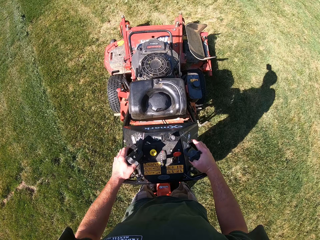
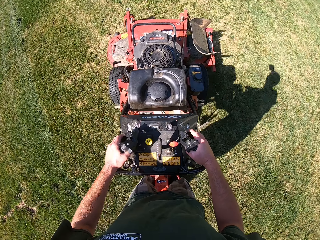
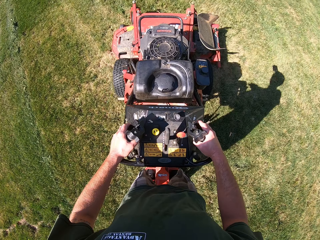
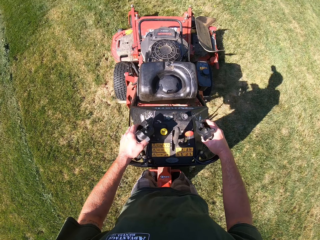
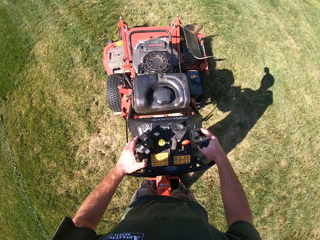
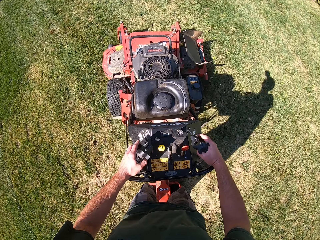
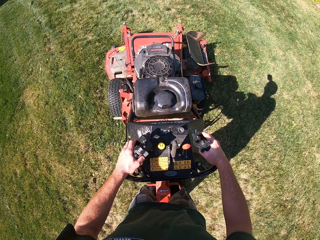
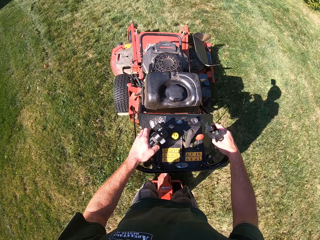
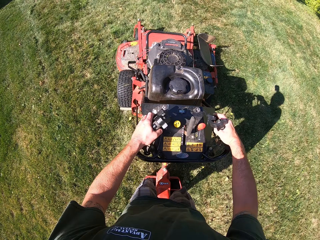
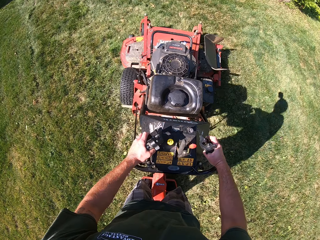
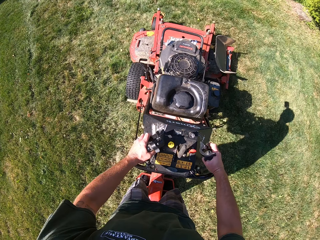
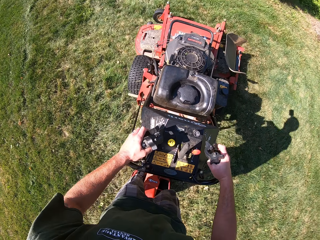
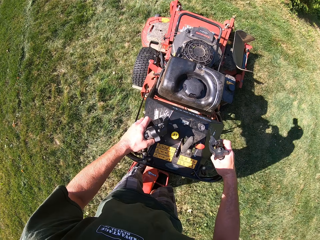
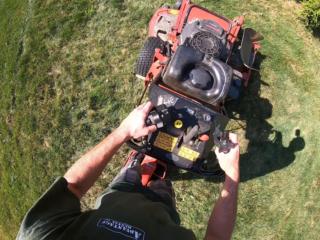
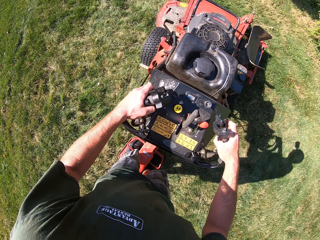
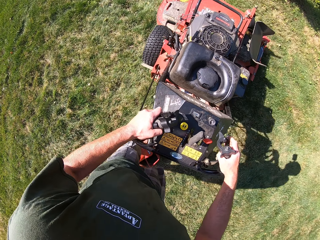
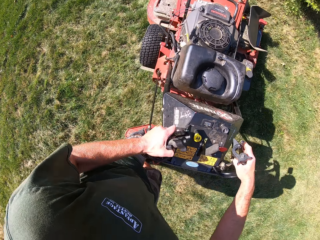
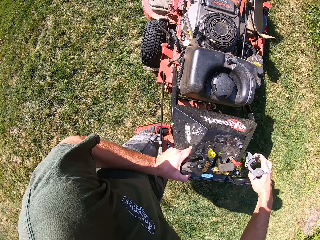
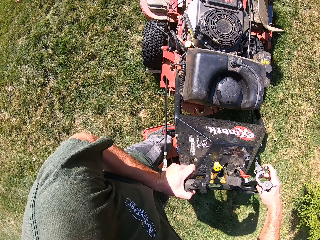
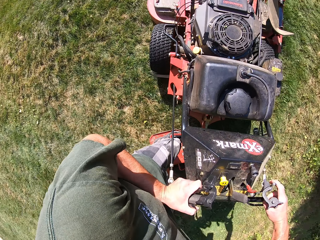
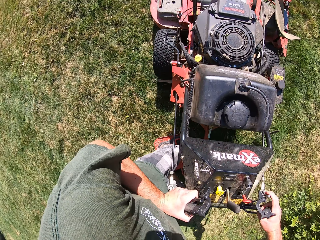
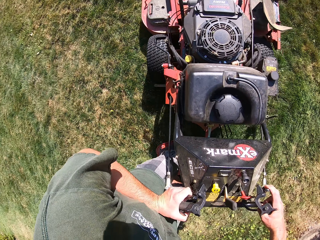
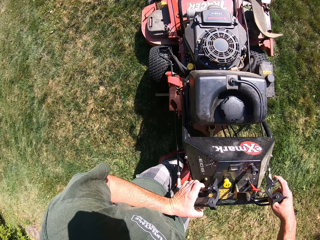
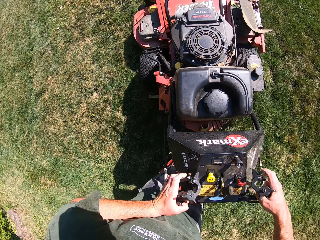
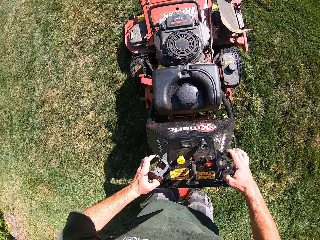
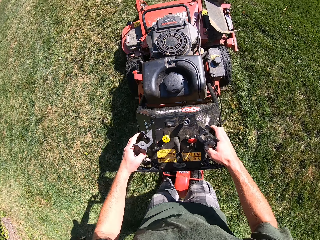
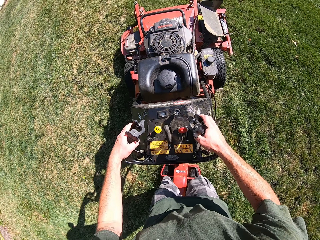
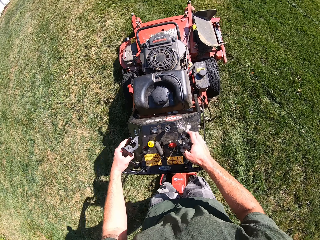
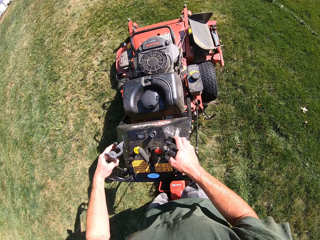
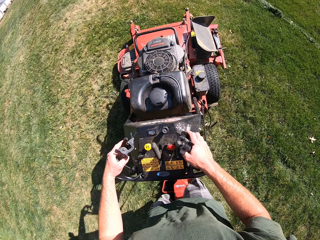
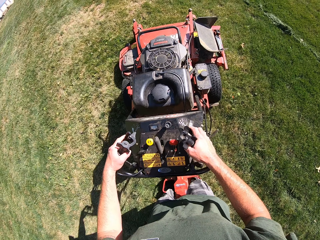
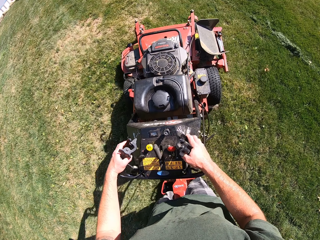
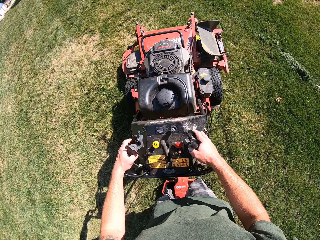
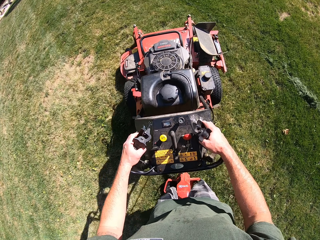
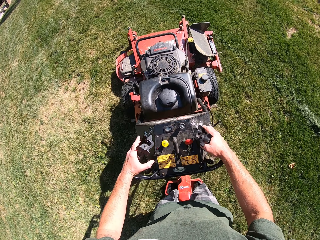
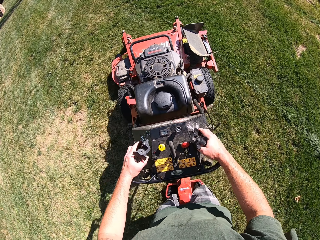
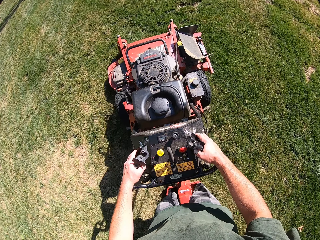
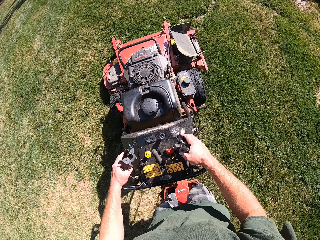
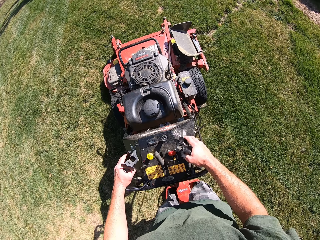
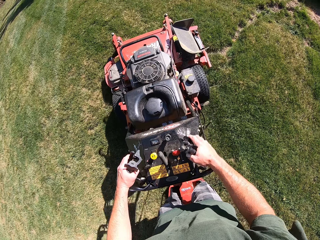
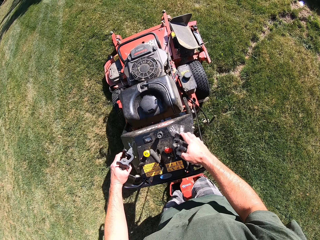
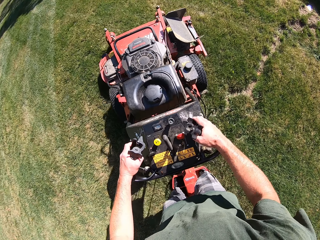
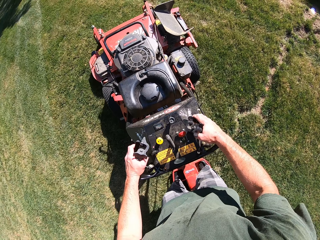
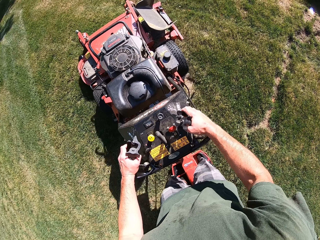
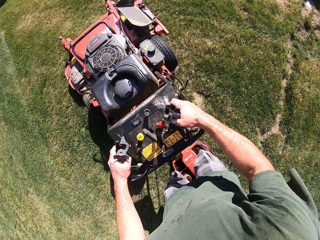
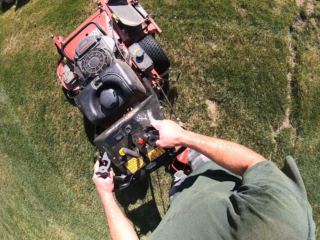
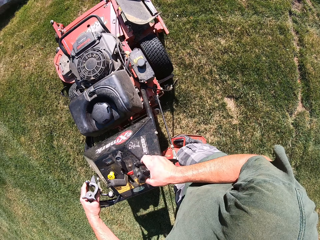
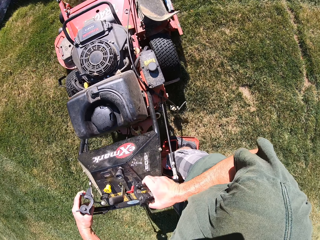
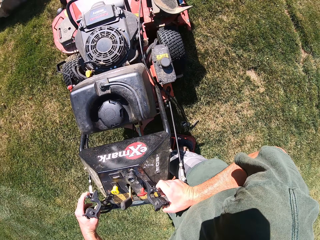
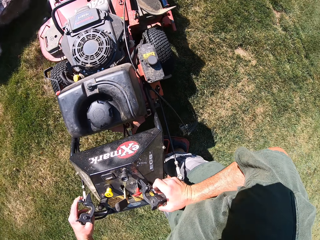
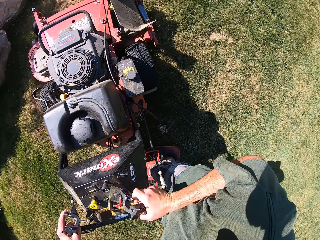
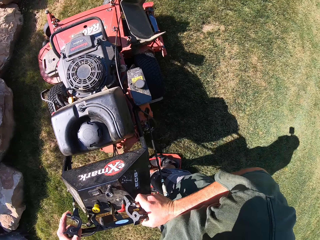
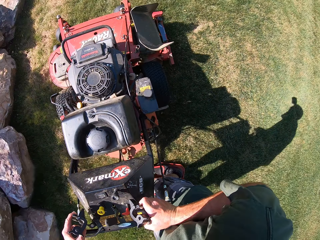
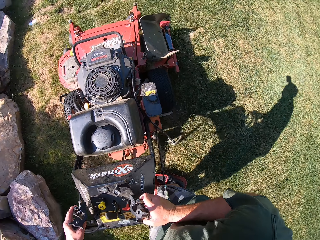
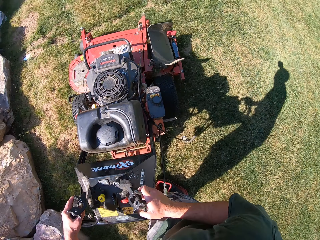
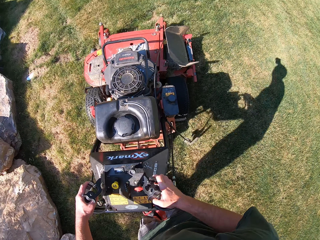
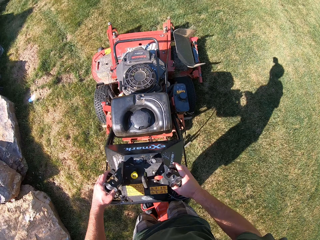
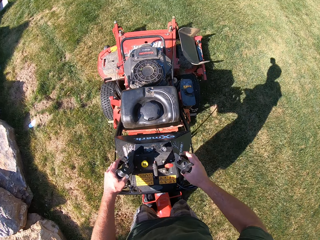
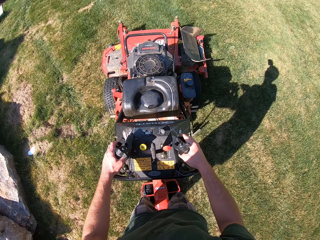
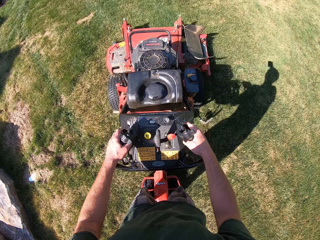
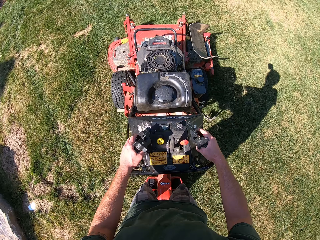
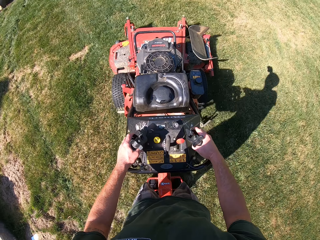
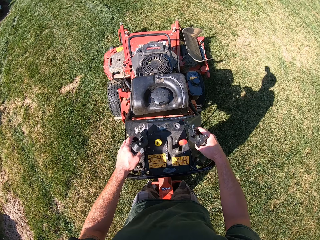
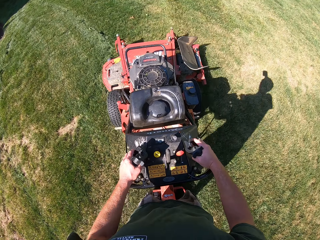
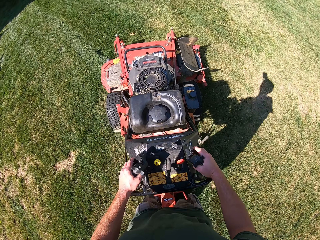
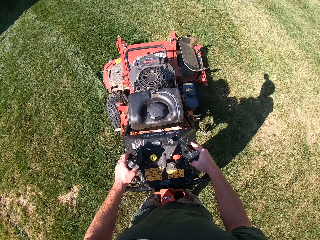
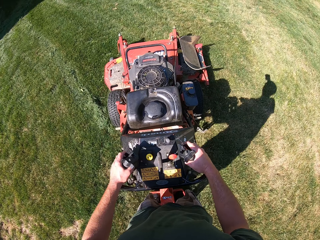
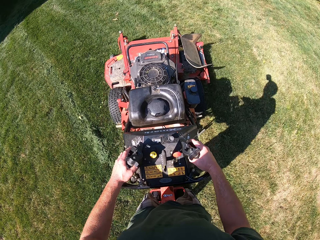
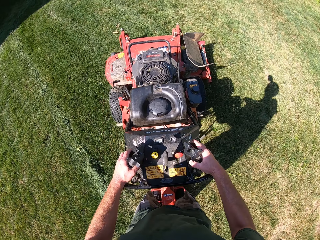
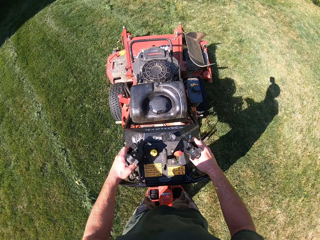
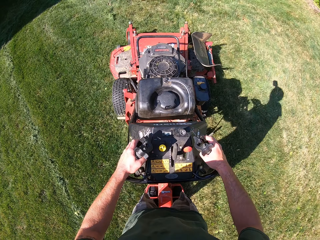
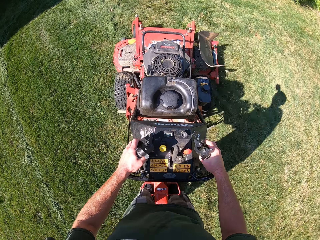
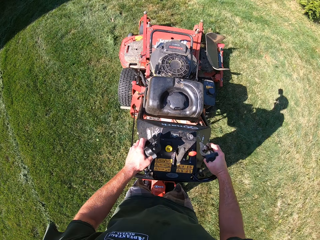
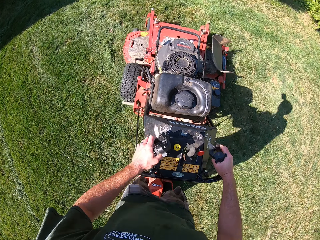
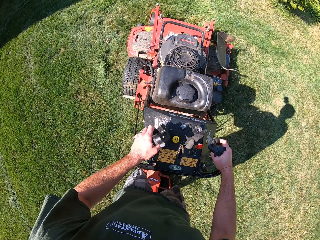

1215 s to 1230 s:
The camera wearer turns the lawn mower in an anticlockwise direction on the lawn. They cut grass using the lawn mower. They turn the lawn mower in a clockwise direction on the lawn. They cut grass using the lawn mower.

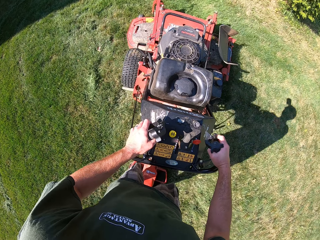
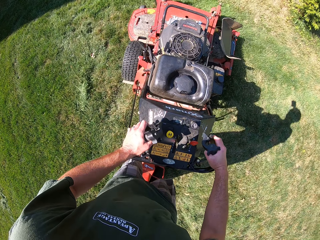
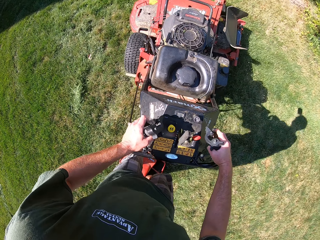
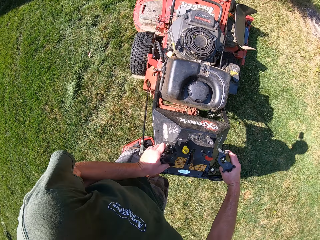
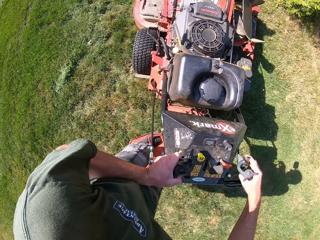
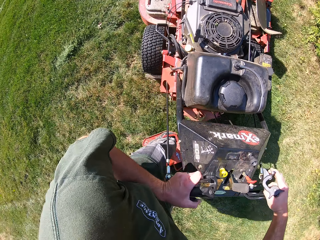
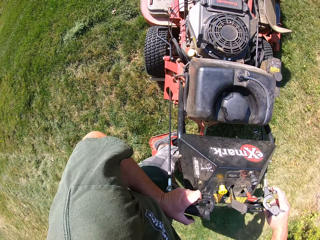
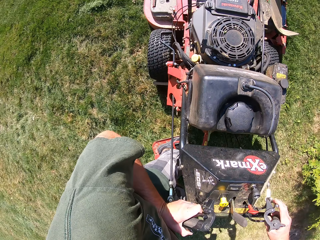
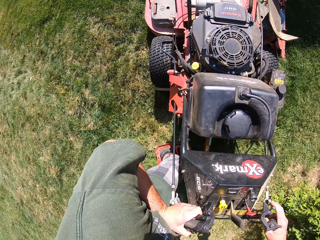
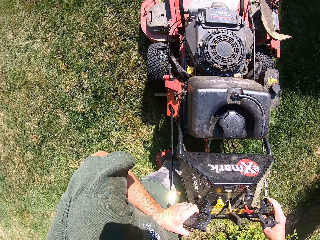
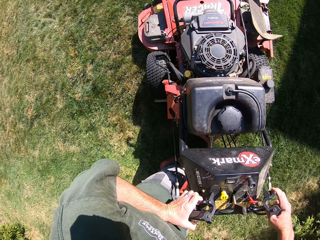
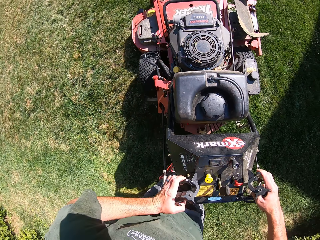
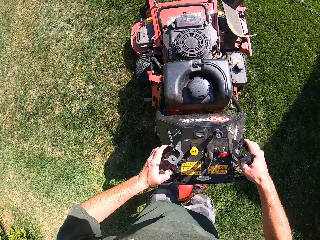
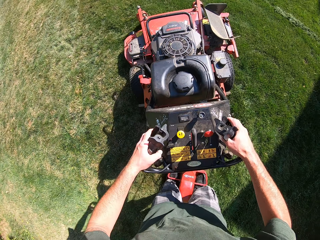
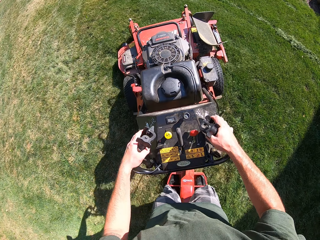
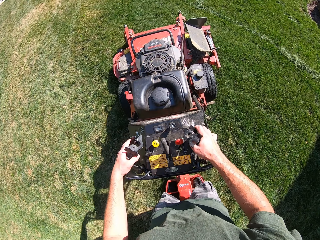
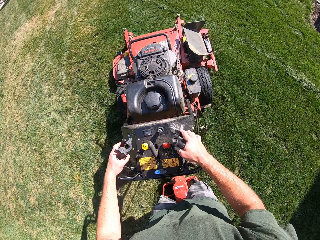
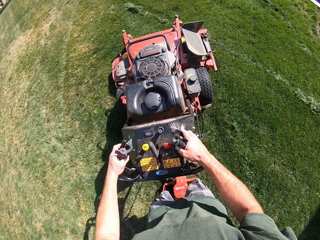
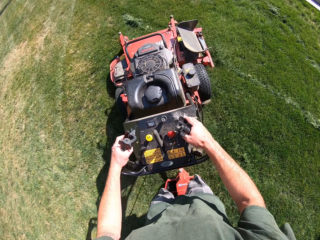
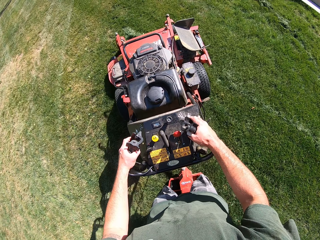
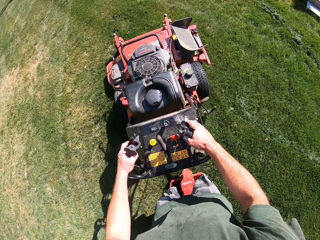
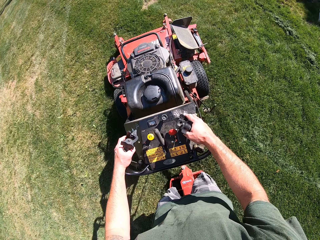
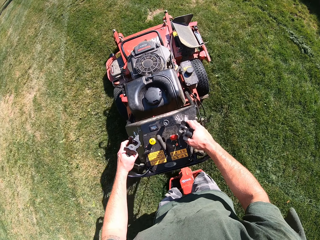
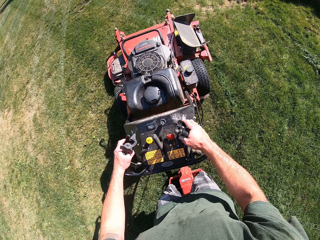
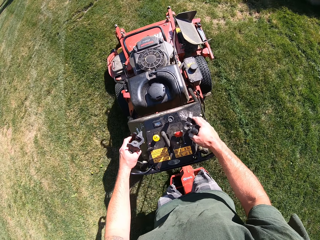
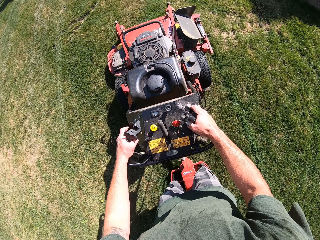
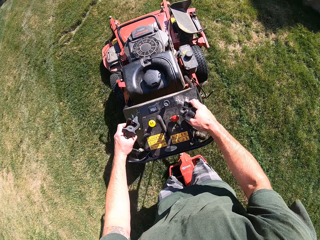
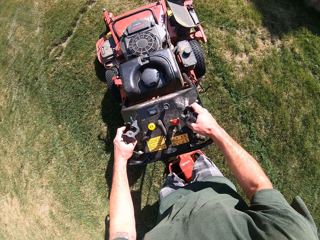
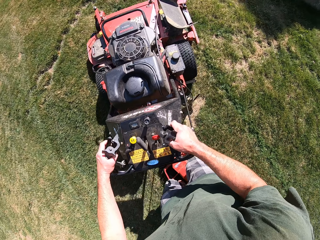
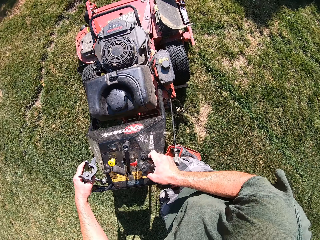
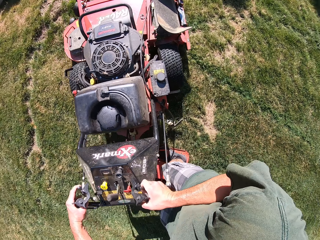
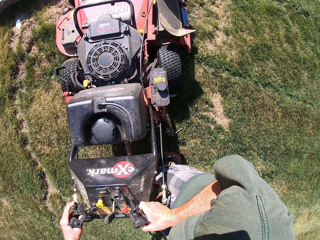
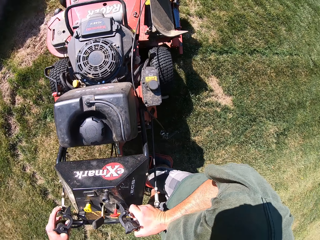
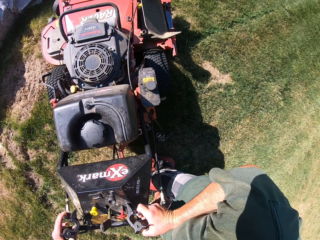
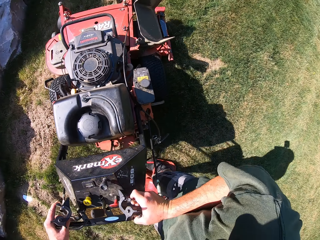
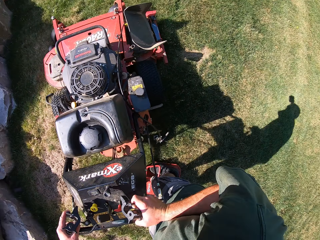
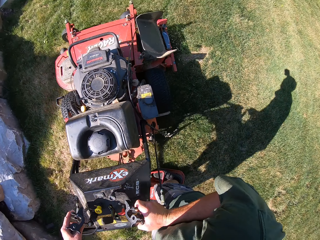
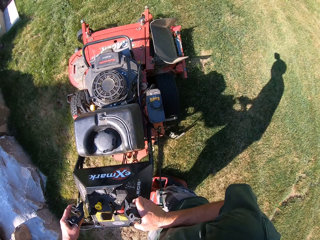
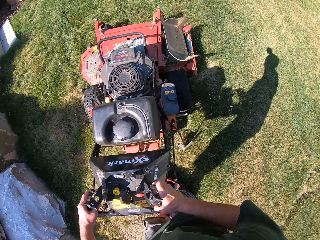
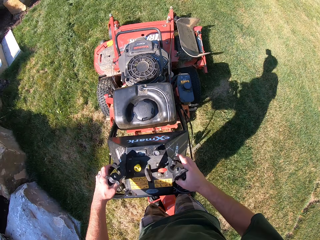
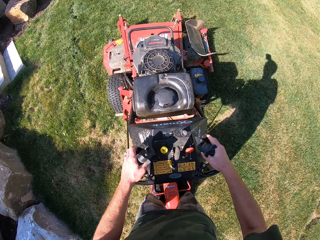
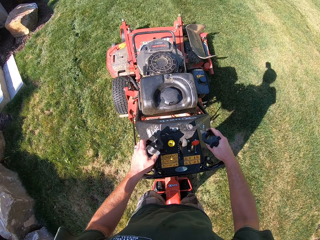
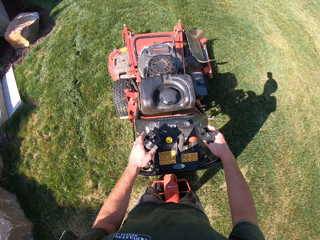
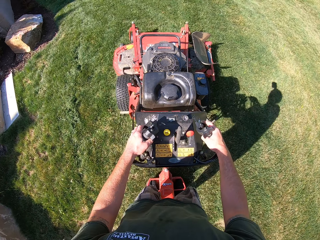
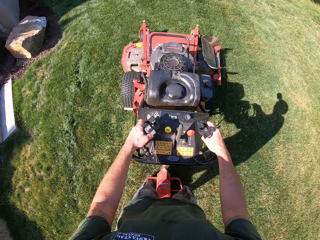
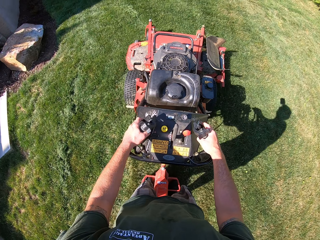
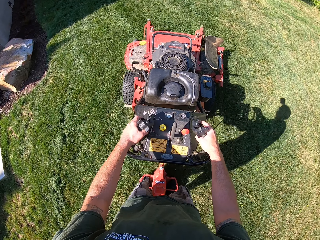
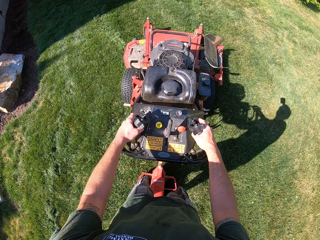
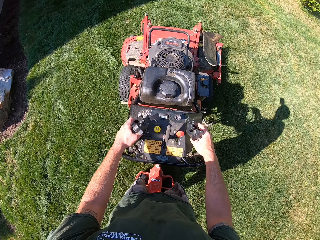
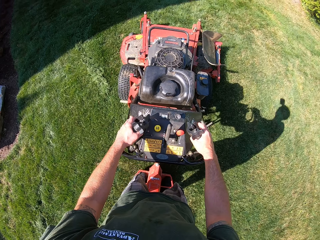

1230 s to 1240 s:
The camera wearer turns the lawn mower in an anticlockwise direction on the lawn. They cut grass using the lawn mower. They turn the lawn mower in a clockwise direction on the lawn. They cut grass using the lawn mower.
